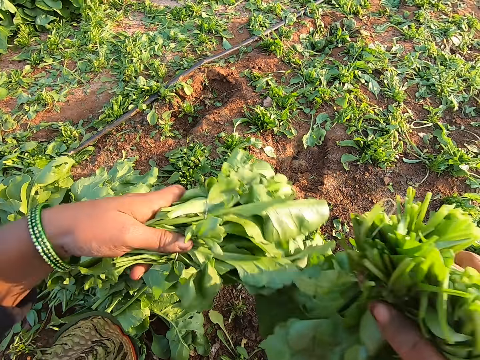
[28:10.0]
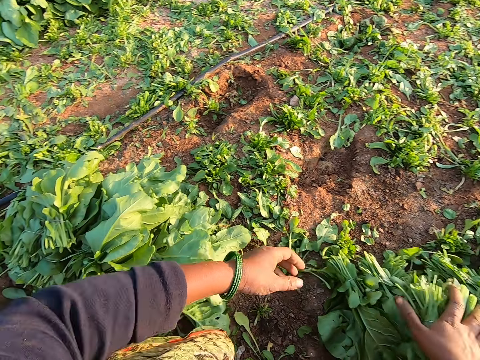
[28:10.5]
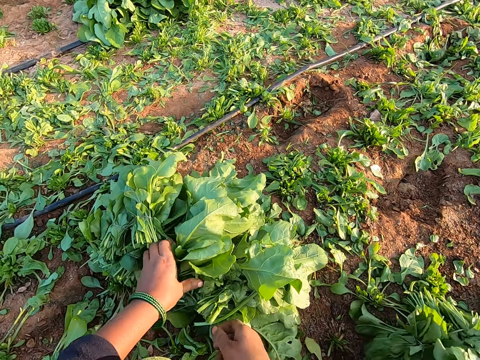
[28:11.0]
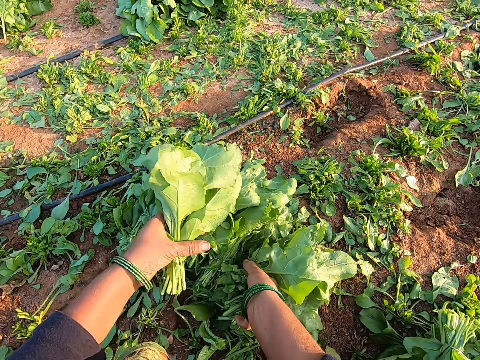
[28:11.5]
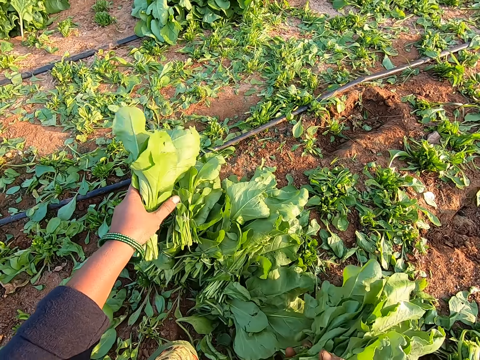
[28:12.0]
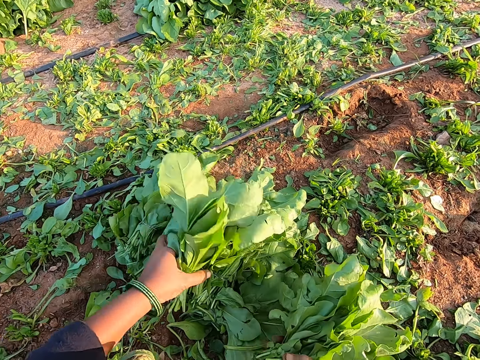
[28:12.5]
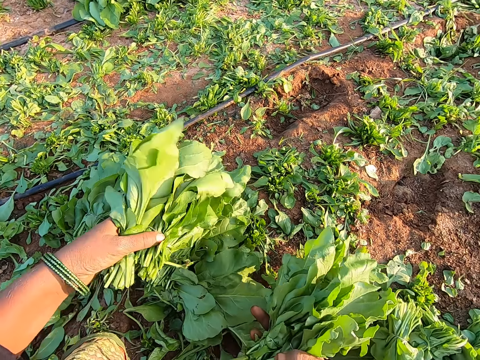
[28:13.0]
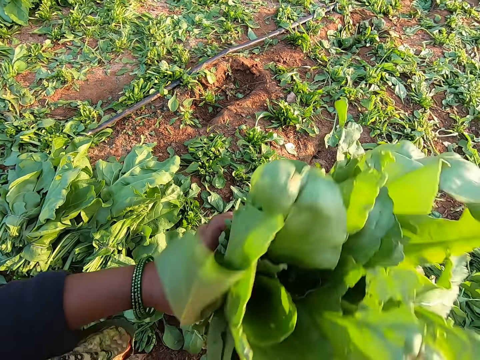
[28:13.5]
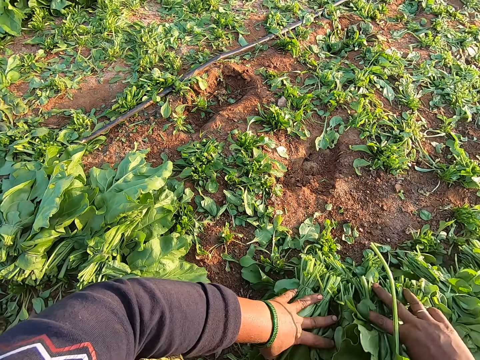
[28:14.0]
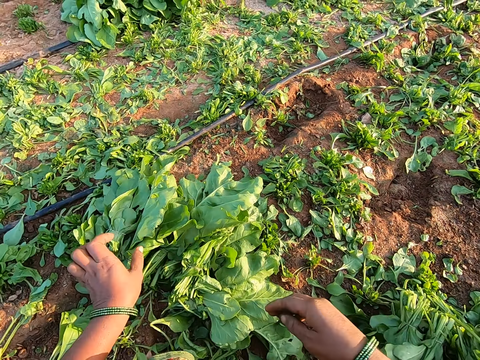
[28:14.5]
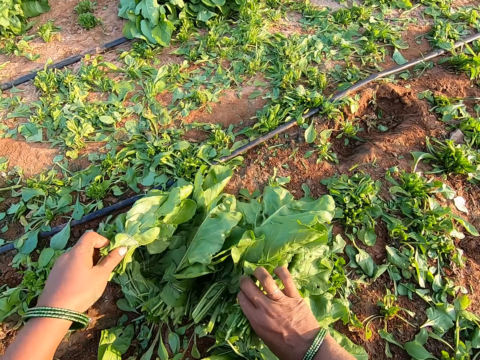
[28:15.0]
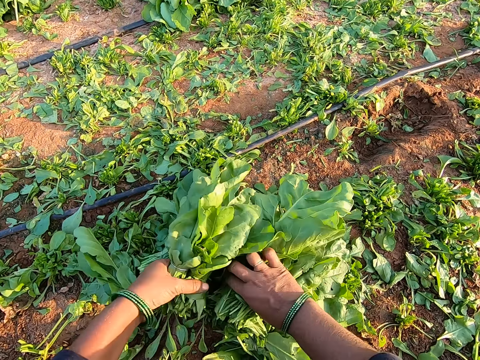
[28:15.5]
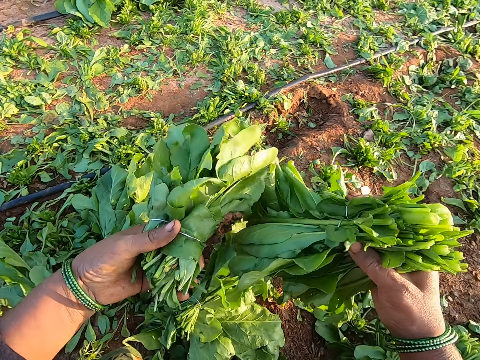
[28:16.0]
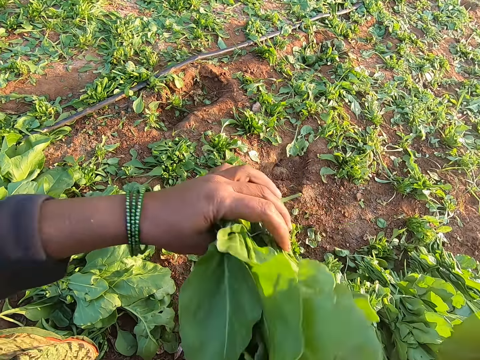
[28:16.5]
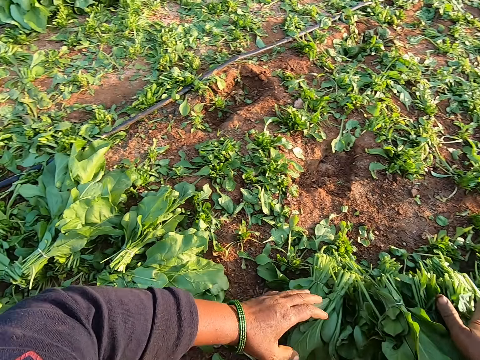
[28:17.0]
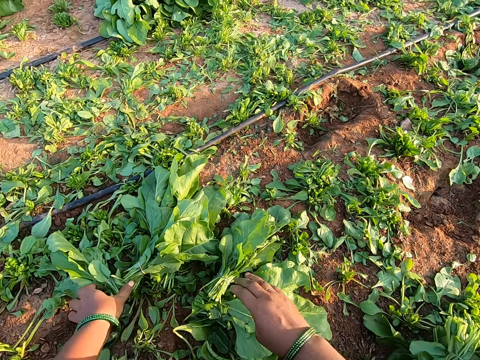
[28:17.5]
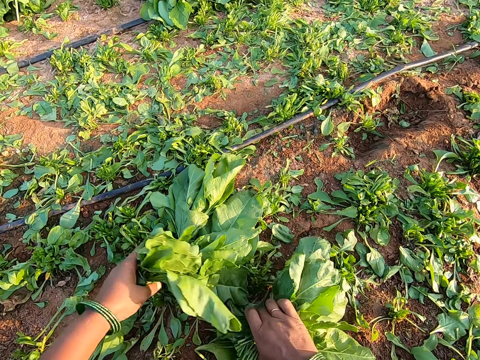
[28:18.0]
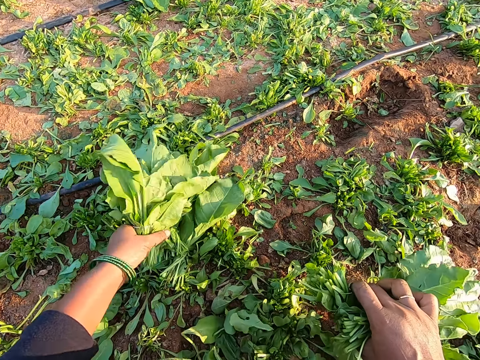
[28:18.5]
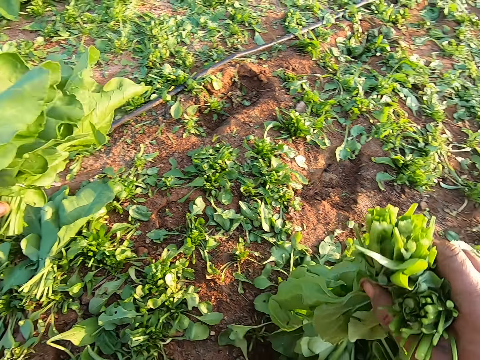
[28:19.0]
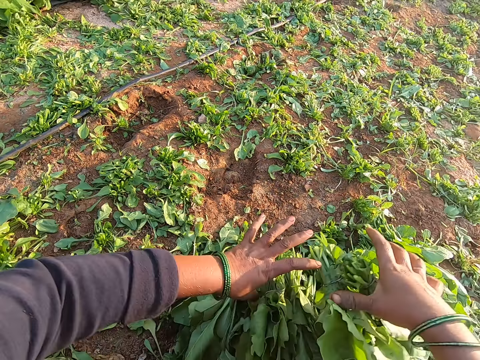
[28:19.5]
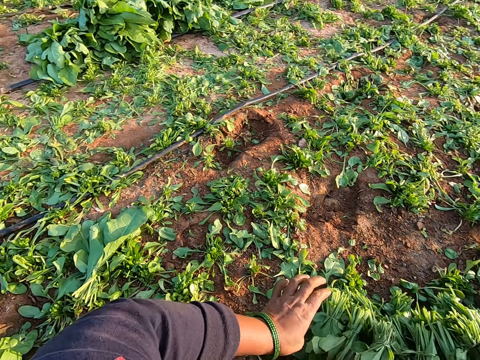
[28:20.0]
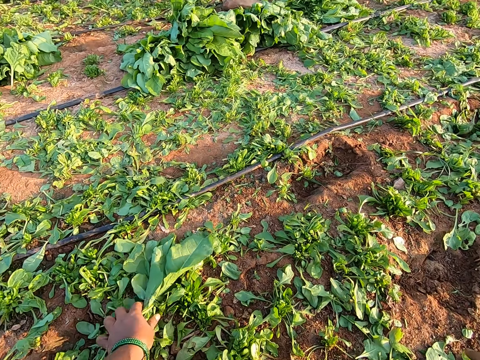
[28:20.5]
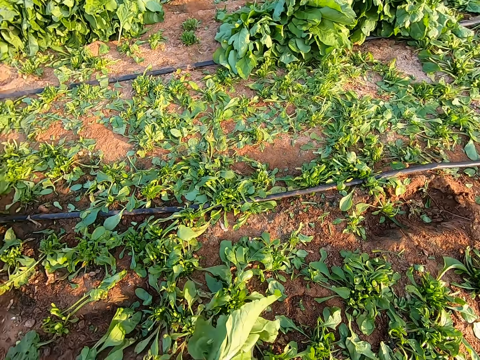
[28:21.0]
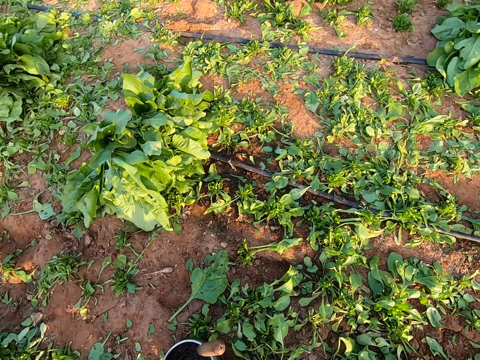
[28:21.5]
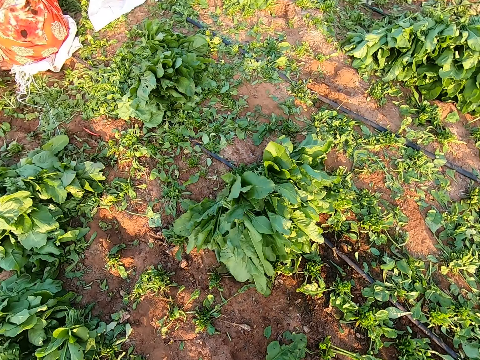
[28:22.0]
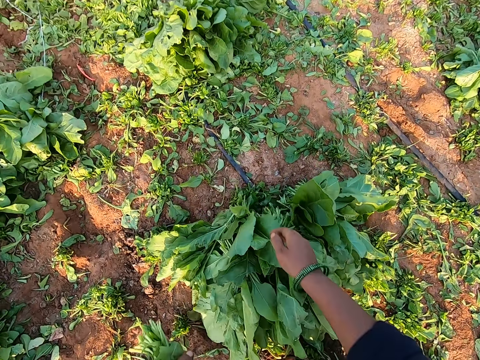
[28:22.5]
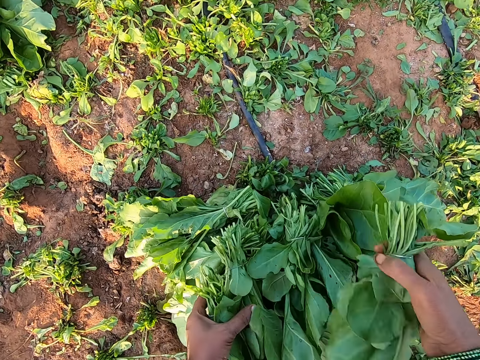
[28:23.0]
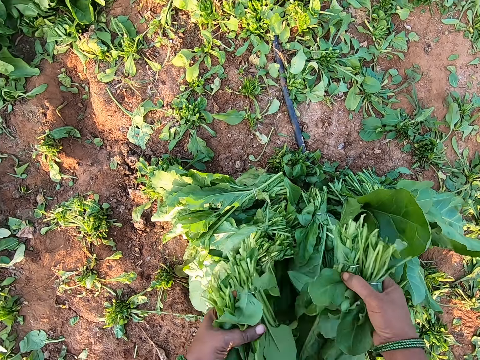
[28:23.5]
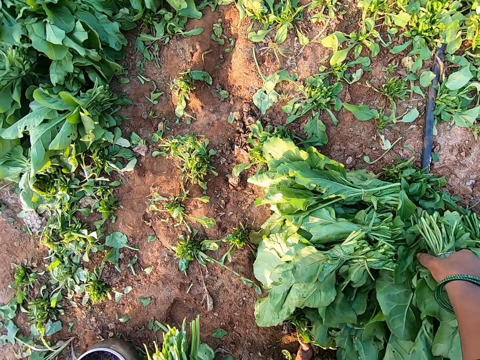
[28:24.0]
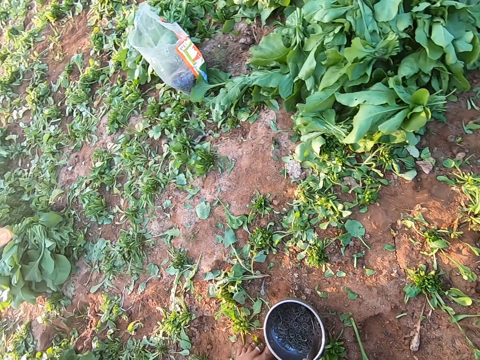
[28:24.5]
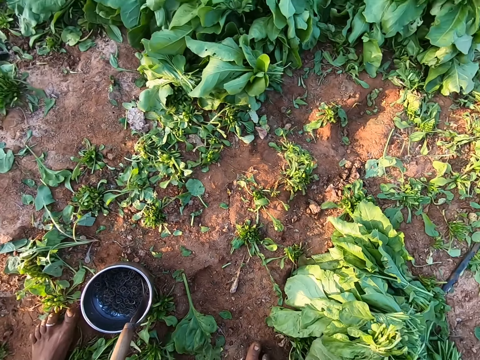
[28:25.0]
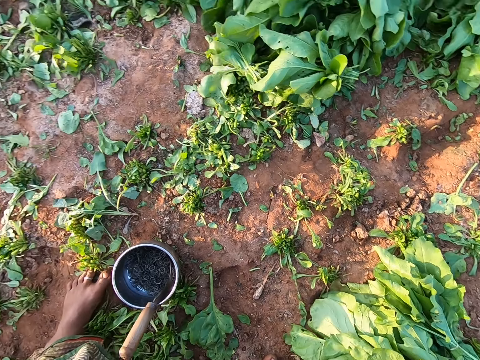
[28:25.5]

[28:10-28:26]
The camera wearer places the vegetable in her hands on the ground. She picks a vegetable from the ground with her left hand. She picks the vegetable from the ground with her hands. She holds the vegetable with her hands. She places the vegetable in her hands on some vegetable on the ground. She picks the vegetable from the ground with her hands. She places the vegetable in her hands on some vegetable on the ground. She picks the vegetable from the ground with her hands. She places the vegetable in her hands on some vegetable on the ground. She picks the vegetable from the ground with her left hand. She walks. She picks the vegetable from the ground with her hands.

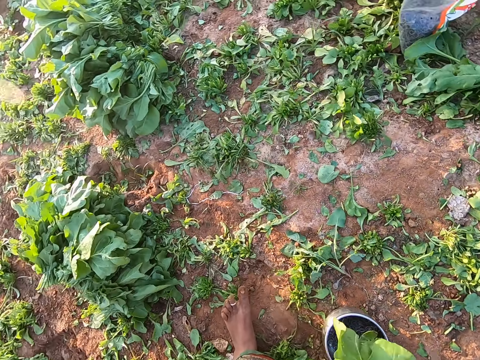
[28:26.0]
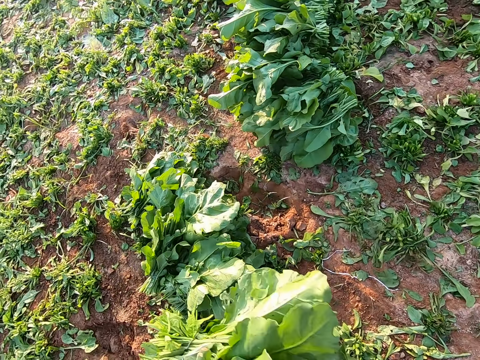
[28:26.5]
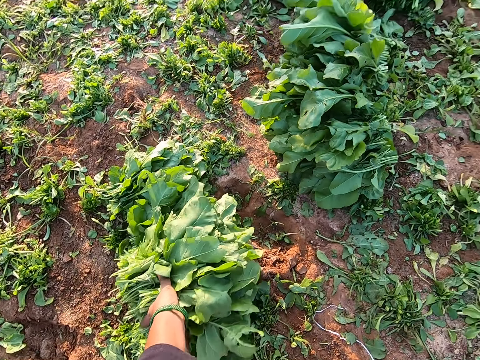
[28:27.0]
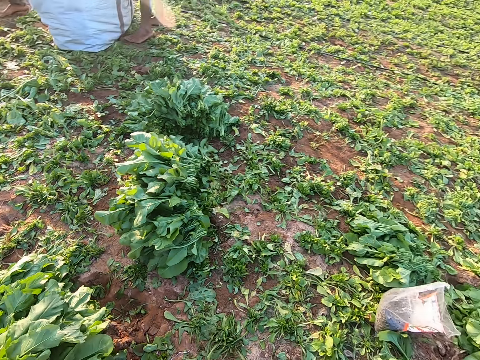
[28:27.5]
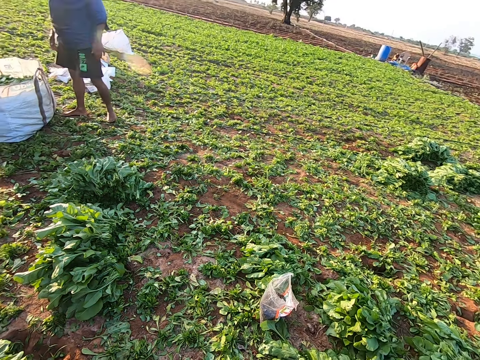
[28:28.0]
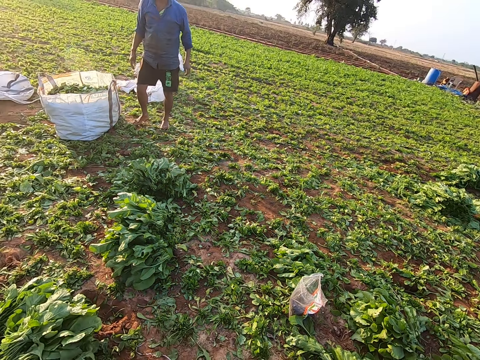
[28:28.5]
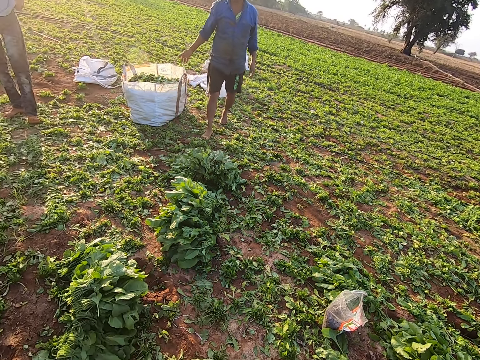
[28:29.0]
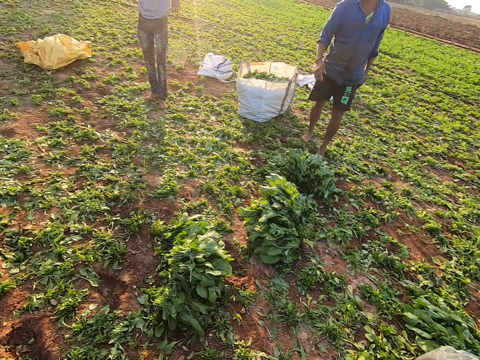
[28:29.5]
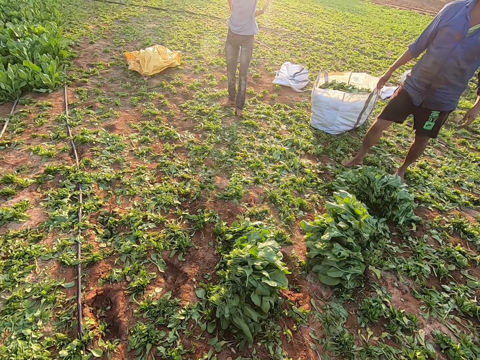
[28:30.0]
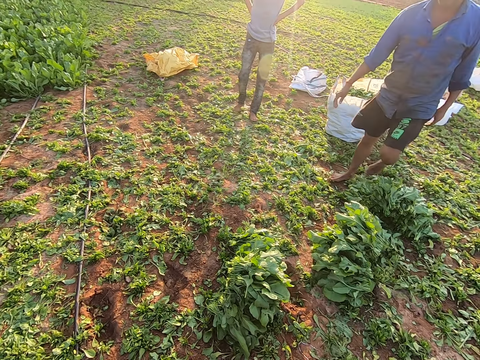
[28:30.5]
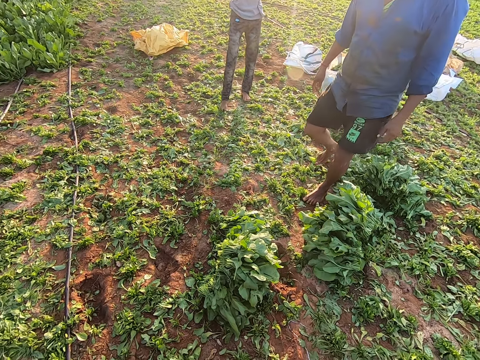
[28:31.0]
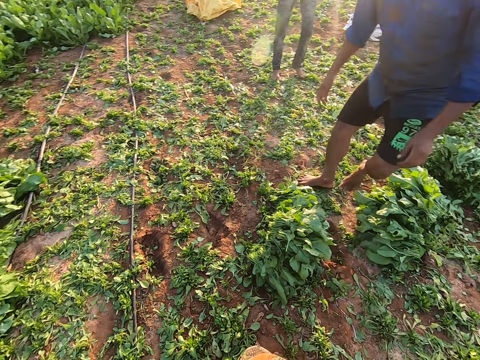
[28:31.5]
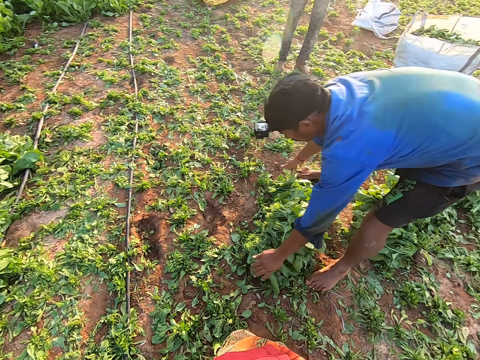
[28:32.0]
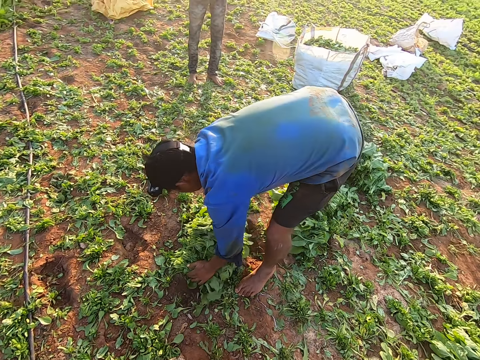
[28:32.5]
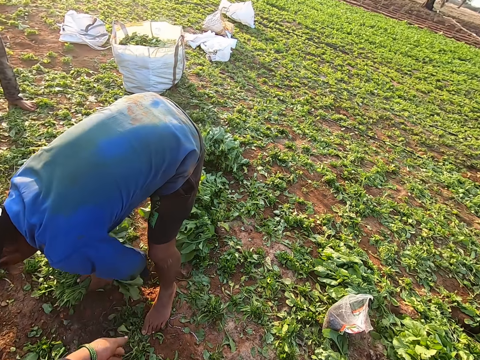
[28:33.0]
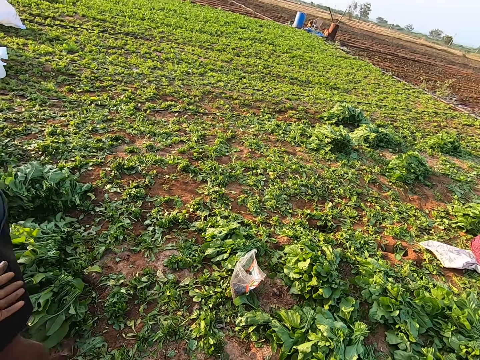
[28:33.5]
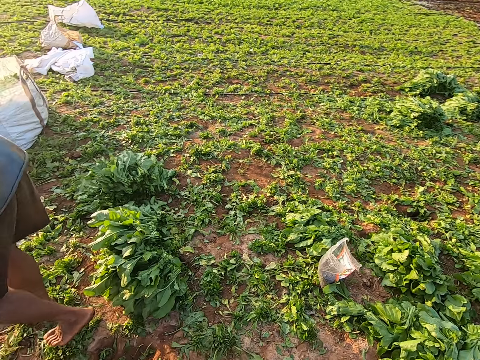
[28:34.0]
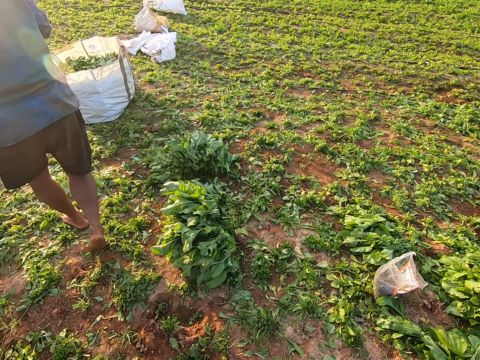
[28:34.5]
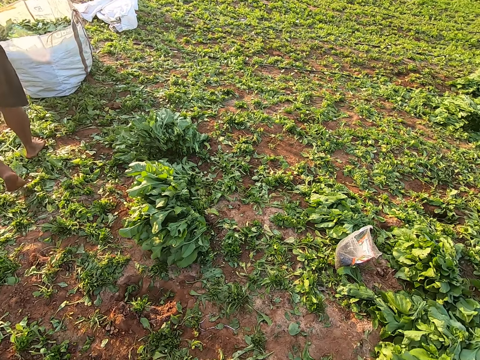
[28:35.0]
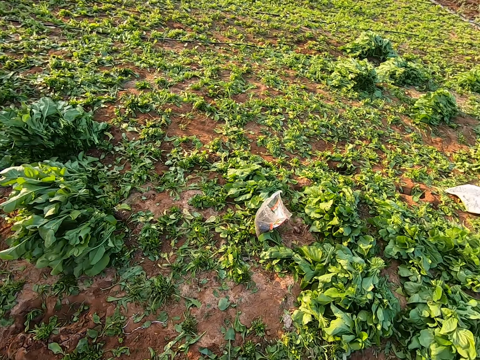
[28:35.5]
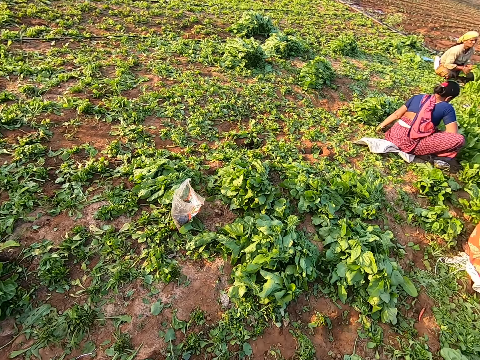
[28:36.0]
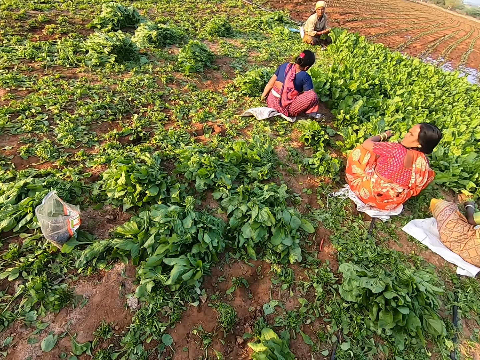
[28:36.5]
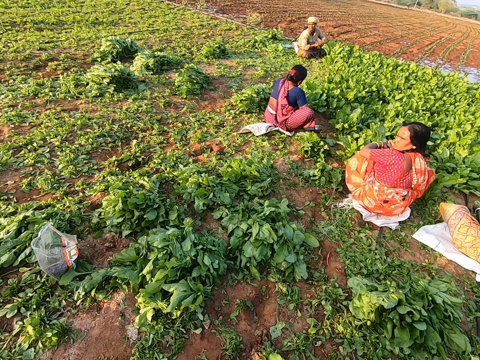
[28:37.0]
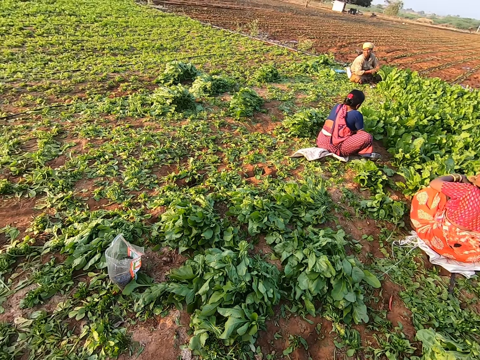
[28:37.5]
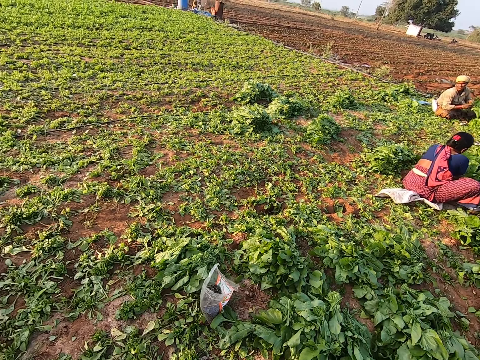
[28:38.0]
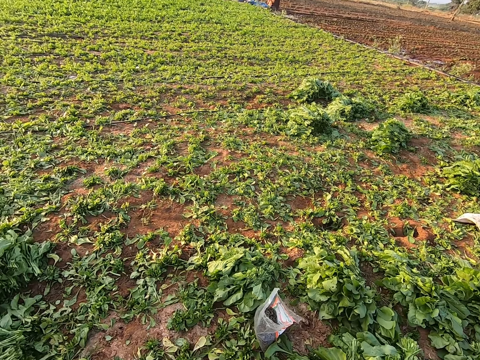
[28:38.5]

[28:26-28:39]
The camera wearer places the vegetable in her left hand on some vegetable on the ground. She interacts with a man. The man walks towards the camera wearer. The man packs the vegetable on the ground with his hands. He picks kales. The camera wearer interacts with the man. The man walks. The camera wearer looks around.
